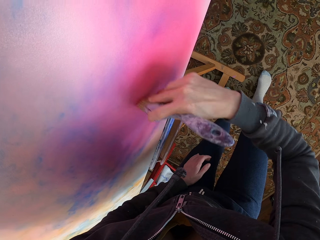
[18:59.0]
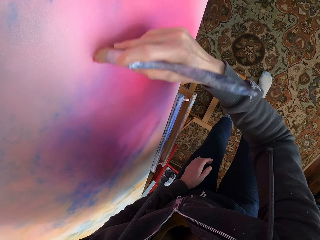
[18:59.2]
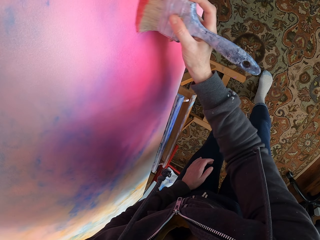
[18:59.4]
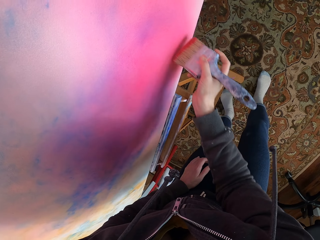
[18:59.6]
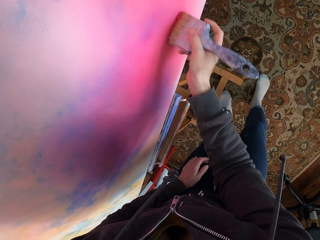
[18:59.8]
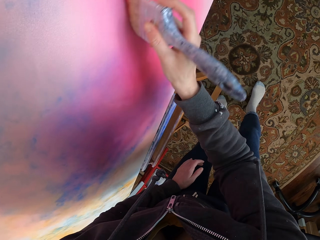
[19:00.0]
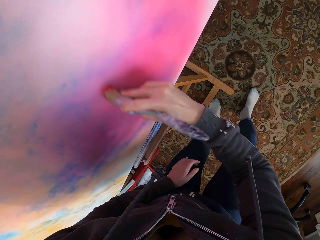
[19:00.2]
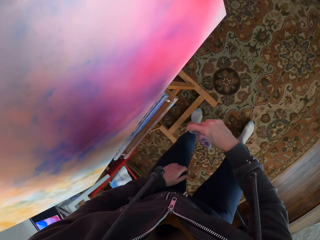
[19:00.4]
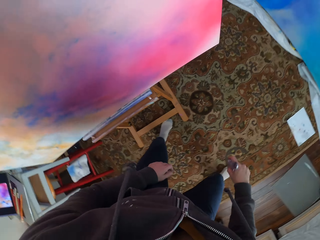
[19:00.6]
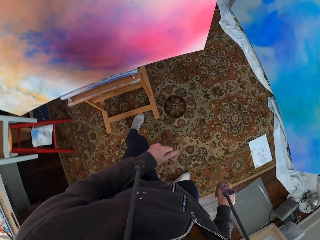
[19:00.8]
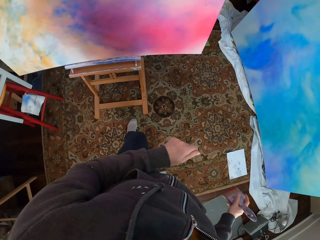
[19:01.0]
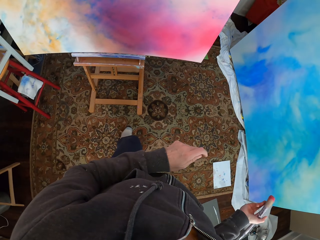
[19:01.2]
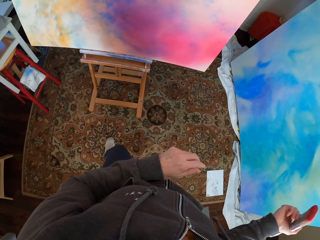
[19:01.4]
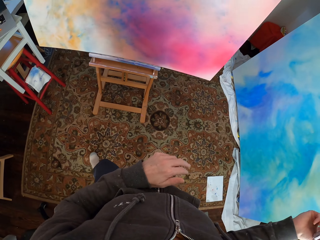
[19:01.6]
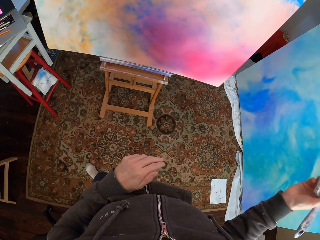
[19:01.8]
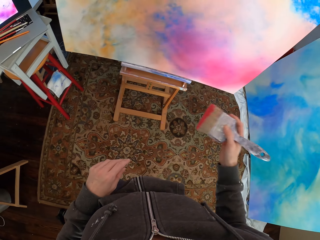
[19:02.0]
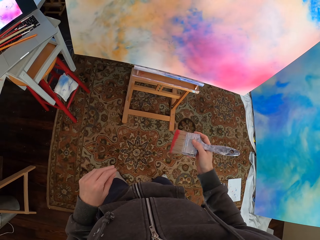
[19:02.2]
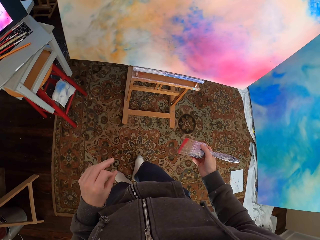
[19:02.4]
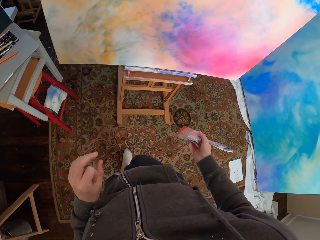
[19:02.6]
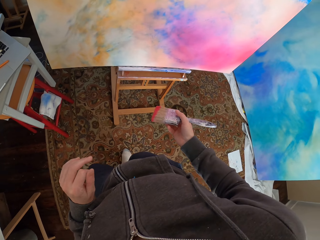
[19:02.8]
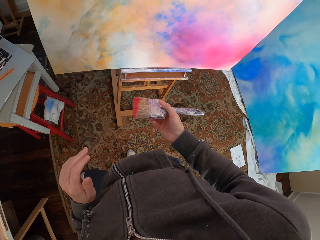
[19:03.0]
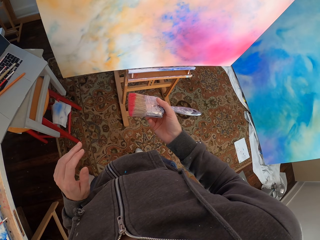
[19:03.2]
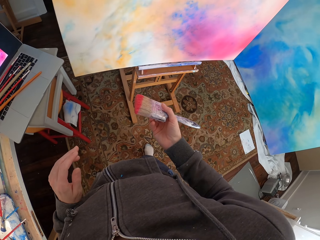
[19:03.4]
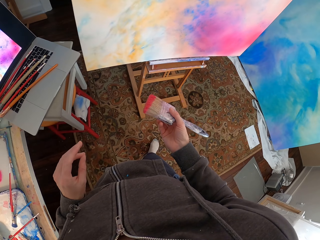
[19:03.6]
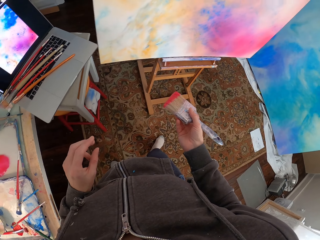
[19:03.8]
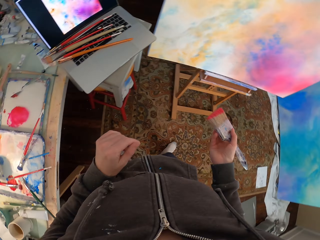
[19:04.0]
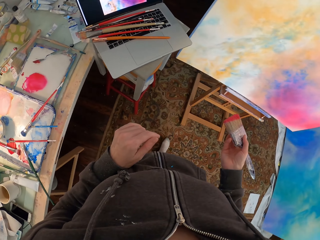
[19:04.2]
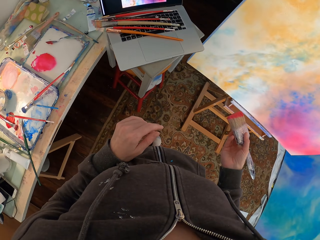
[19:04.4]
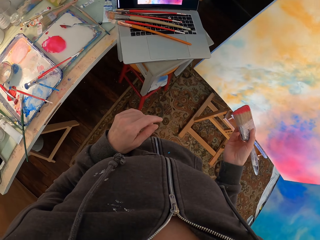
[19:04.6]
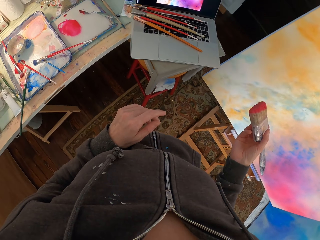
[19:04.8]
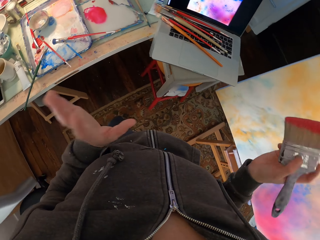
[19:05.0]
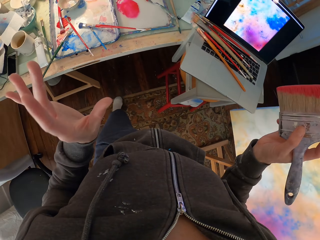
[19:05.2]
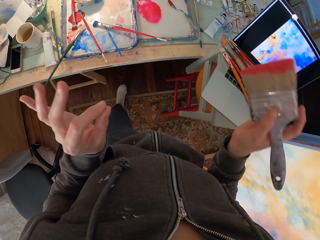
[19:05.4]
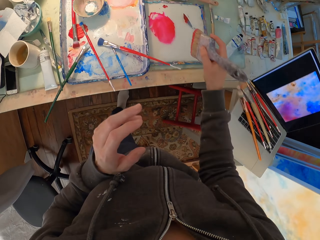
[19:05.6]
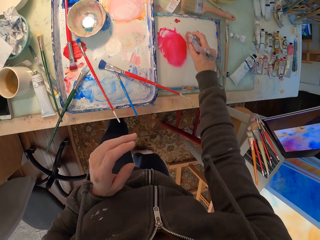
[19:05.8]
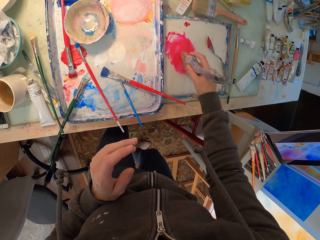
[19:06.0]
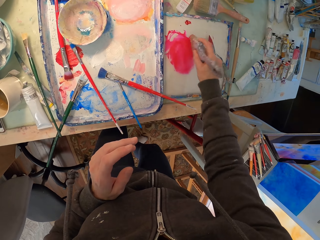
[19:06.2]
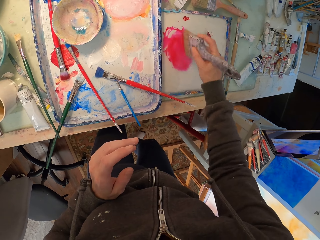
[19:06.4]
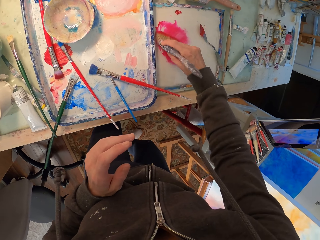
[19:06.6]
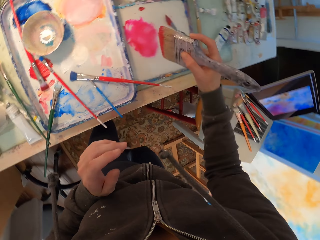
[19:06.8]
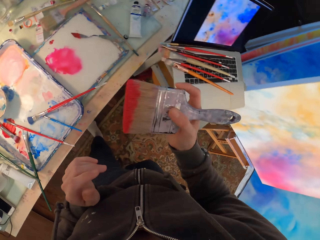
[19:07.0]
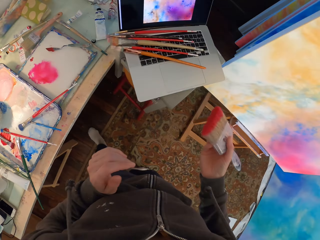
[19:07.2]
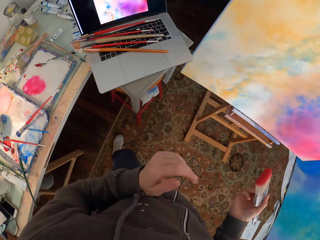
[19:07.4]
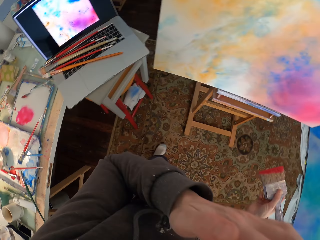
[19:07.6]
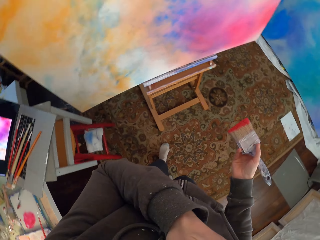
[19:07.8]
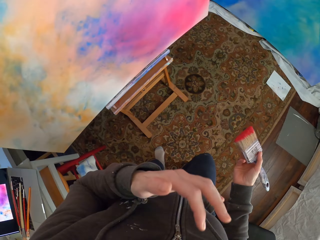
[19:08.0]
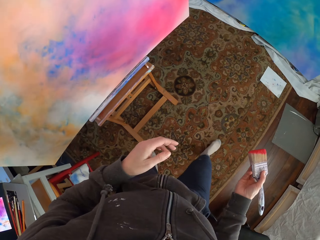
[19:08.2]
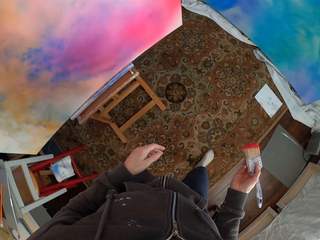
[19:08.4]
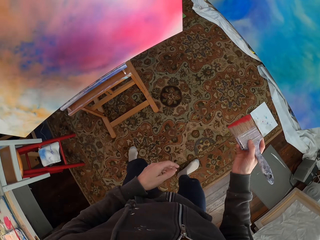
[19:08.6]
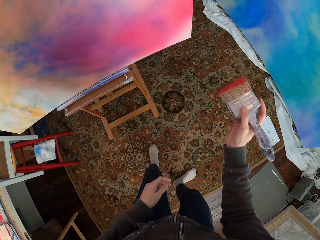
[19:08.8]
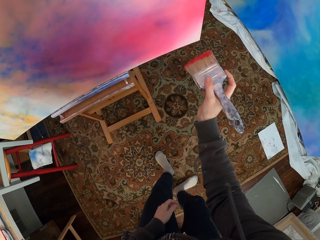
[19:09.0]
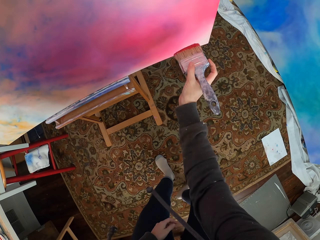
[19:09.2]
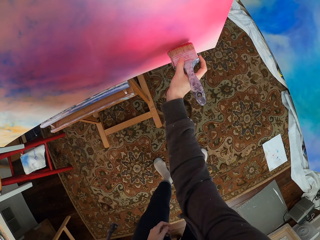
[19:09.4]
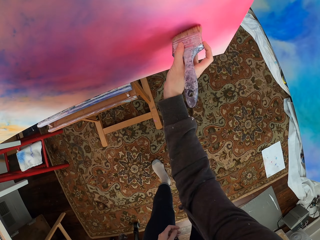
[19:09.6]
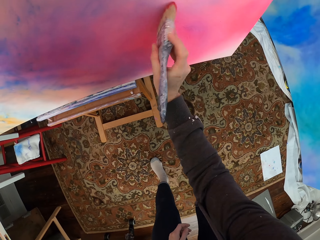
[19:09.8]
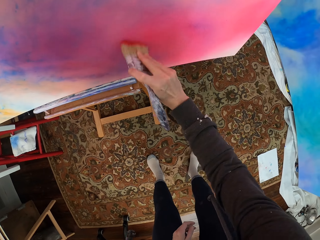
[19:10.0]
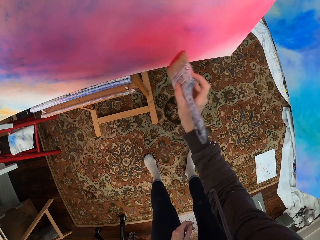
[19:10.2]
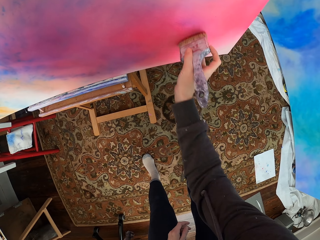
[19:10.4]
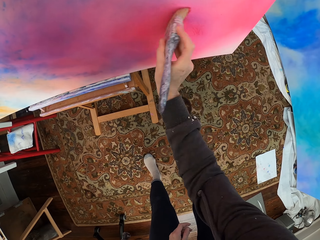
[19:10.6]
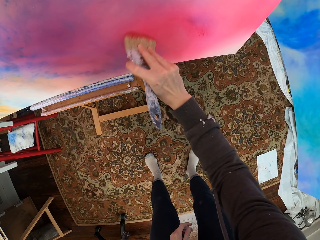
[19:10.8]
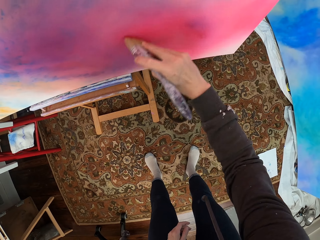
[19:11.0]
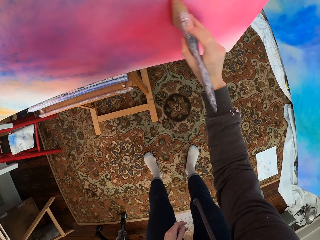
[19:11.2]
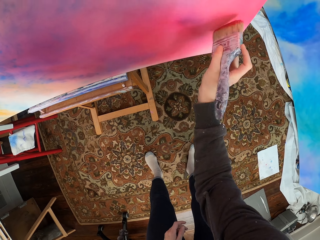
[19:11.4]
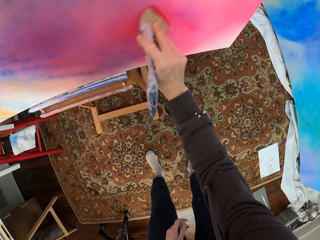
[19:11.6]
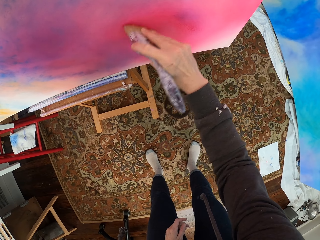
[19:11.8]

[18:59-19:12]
The camera wearer moves beside the canvas in the house. She moves the right hand. She walks in the room. She lifts both hands. She rubs the brush on the paste. She puts the brush in the paint. She moves to the canvas. She touches her eye. She paints the canvas.

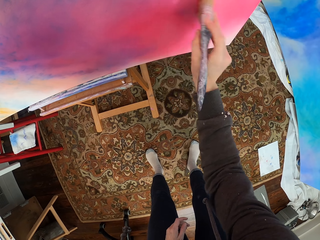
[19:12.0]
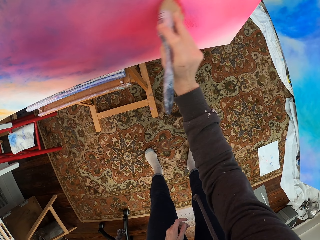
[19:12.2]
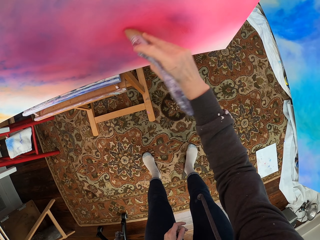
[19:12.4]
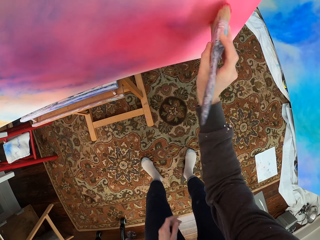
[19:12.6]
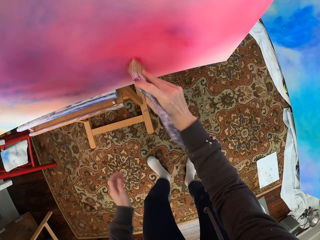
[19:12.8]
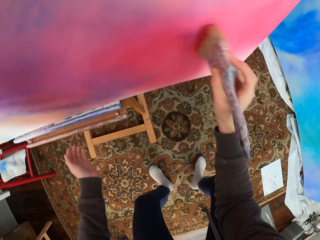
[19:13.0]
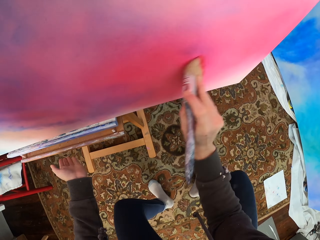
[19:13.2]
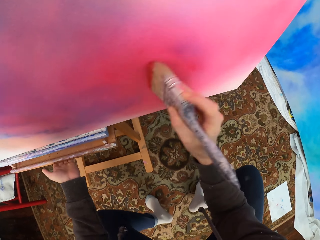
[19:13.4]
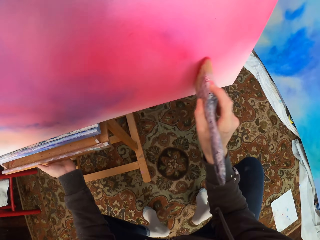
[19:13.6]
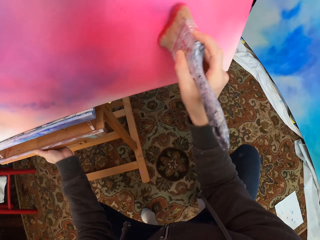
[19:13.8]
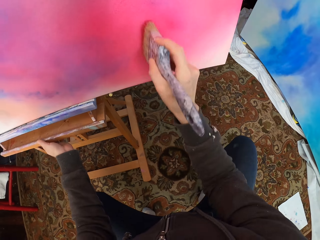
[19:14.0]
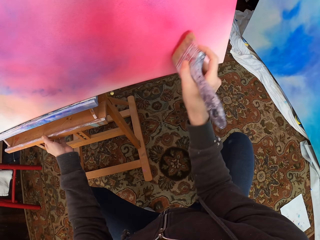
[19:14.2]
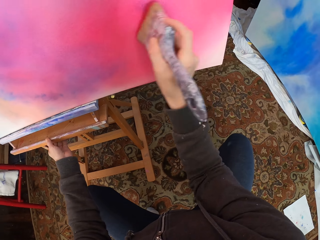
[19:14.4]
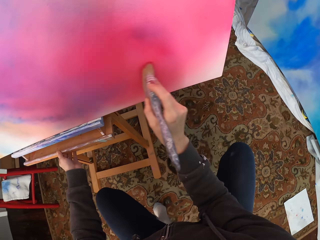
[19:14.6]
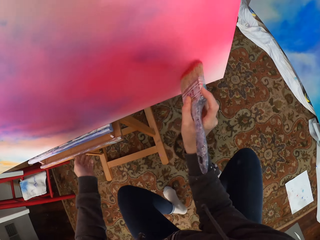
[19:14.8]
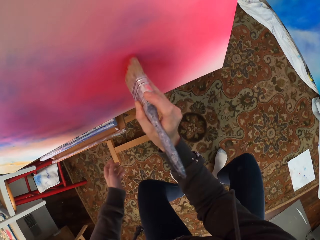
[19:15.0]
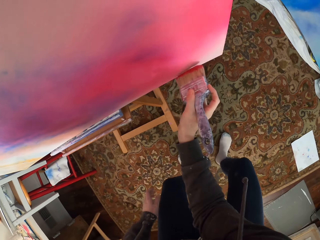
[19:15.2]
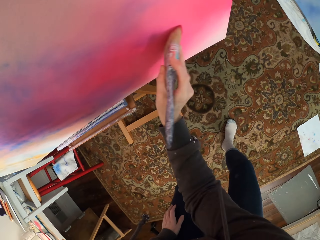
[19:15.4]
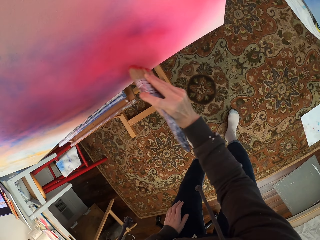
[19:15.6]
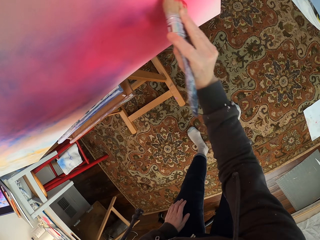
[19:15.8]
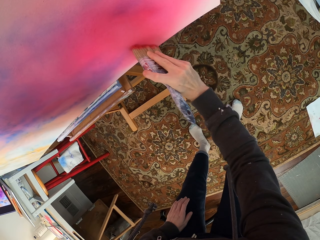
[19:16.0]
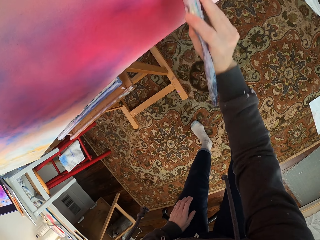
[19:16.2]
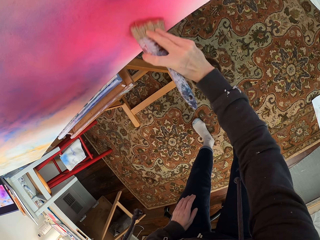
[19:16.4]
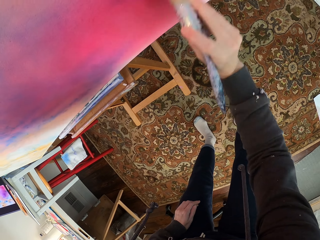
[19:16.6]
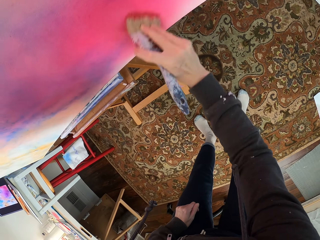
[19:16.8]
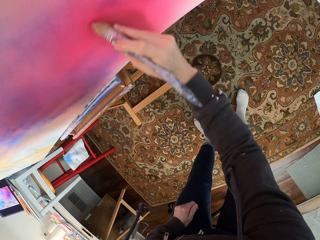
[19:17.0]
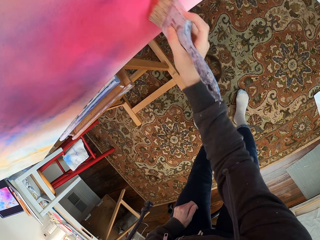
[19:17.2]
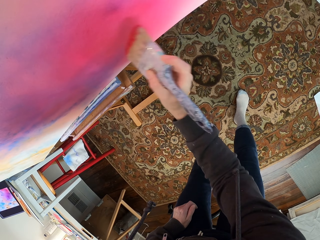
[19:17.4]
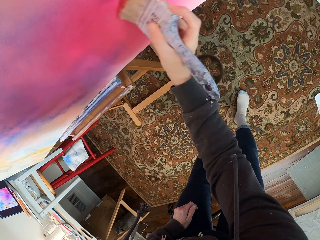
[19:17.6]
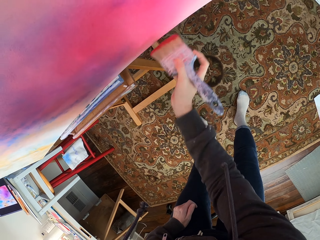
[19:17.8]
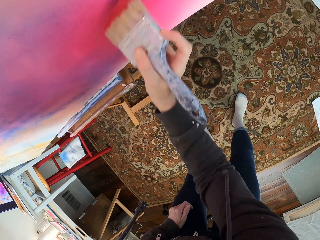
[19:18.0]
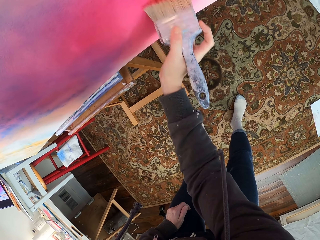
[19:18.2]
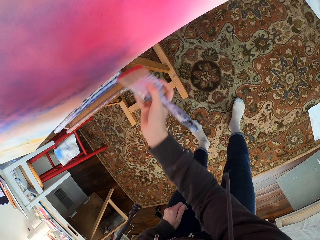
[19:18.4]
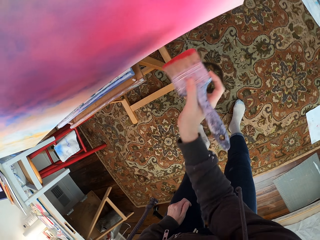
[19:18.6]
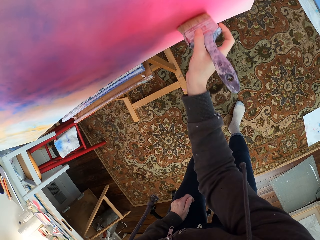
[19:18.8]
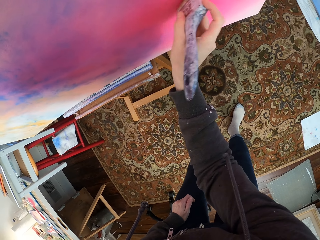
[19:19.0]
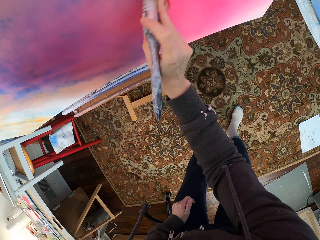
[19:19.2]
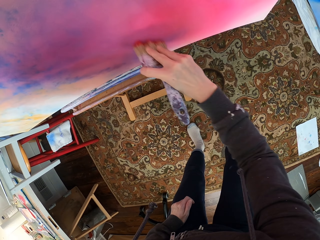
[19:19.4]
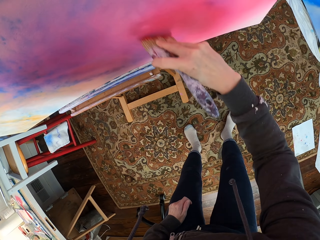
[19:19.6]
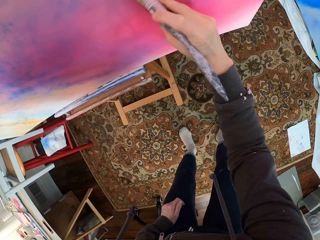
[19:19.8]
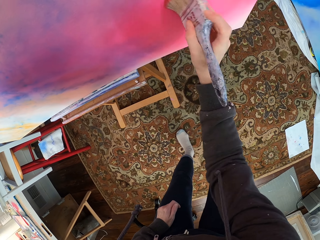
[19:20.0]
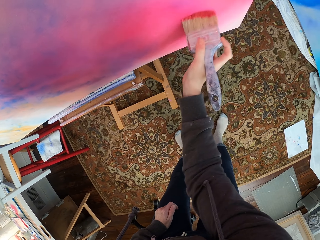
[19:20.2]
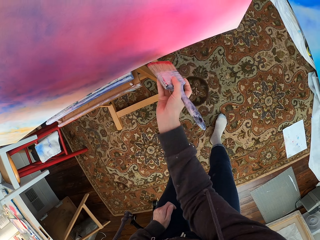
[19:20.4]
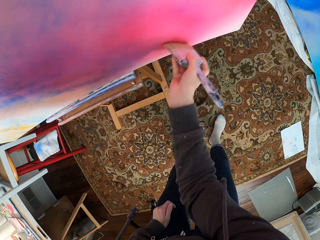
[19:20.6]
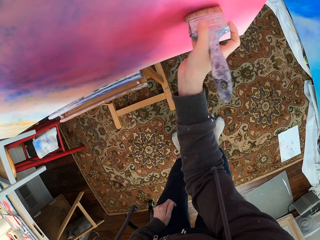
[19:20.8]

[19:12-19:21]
The camera wearer holds the canvas stand. She puts her left hand on the knee.
